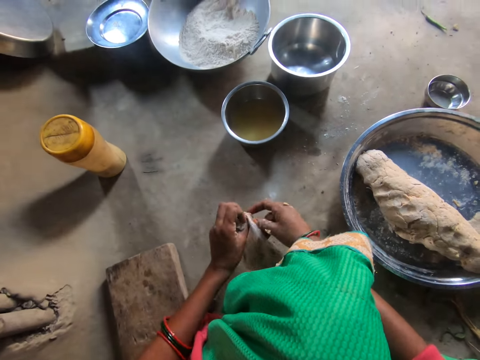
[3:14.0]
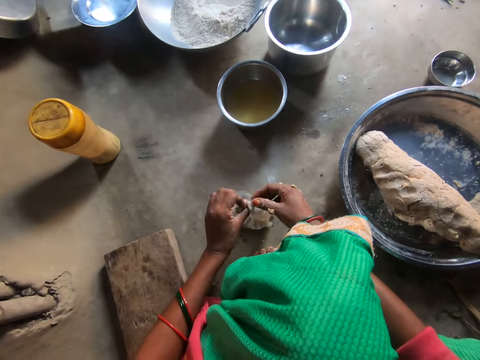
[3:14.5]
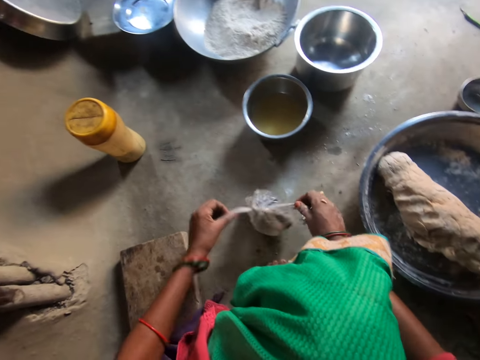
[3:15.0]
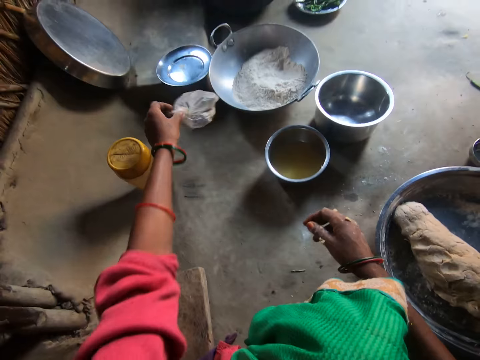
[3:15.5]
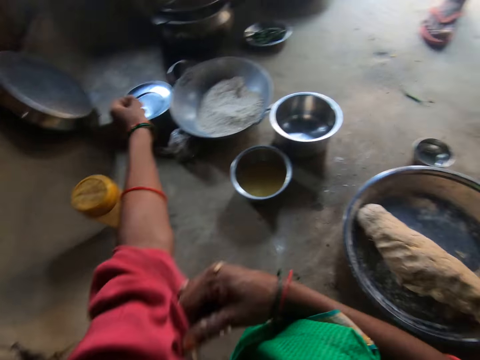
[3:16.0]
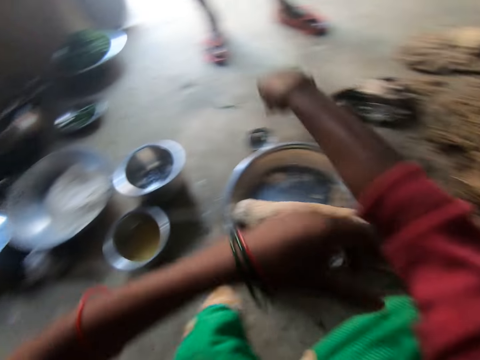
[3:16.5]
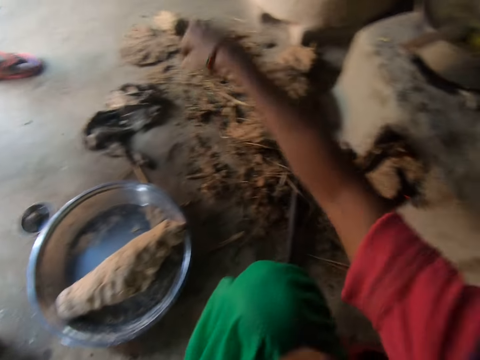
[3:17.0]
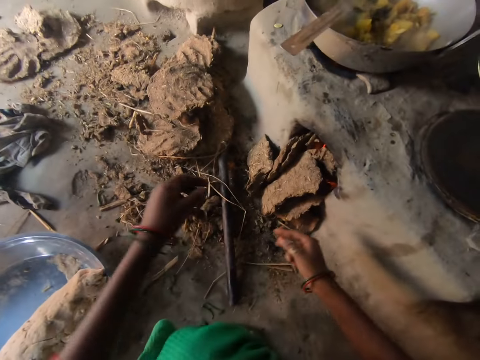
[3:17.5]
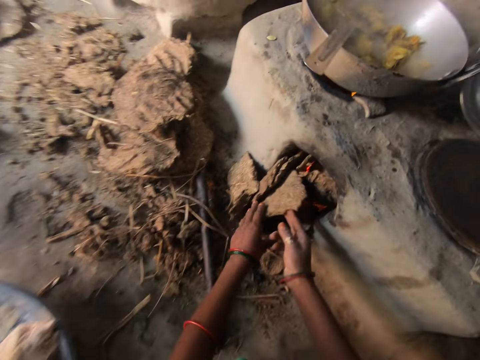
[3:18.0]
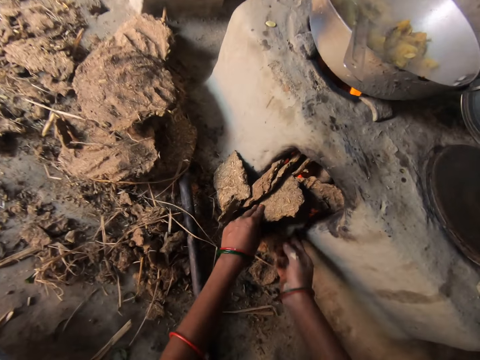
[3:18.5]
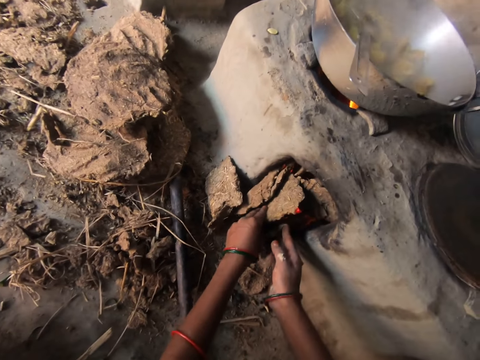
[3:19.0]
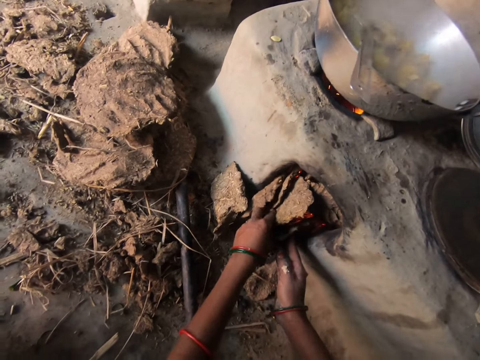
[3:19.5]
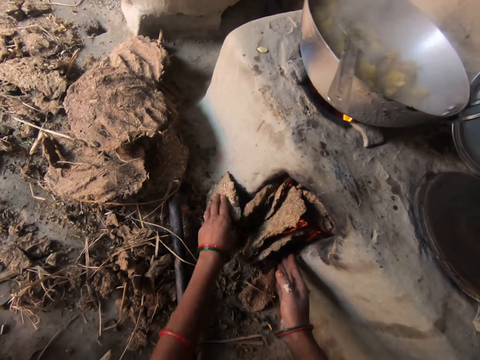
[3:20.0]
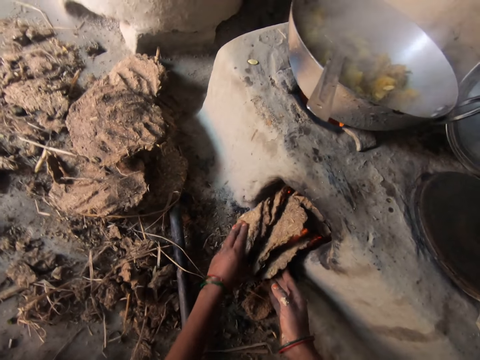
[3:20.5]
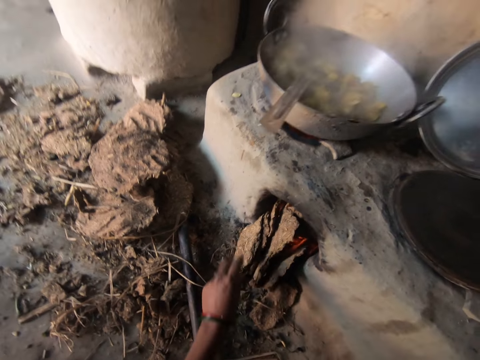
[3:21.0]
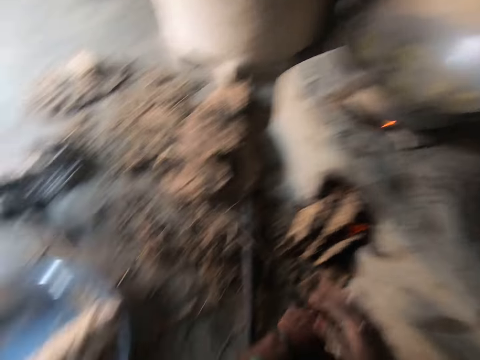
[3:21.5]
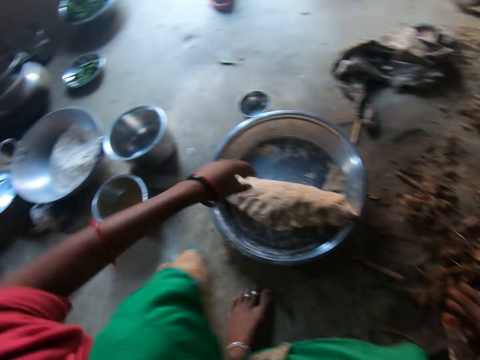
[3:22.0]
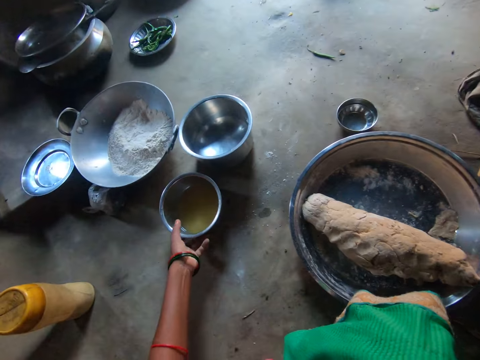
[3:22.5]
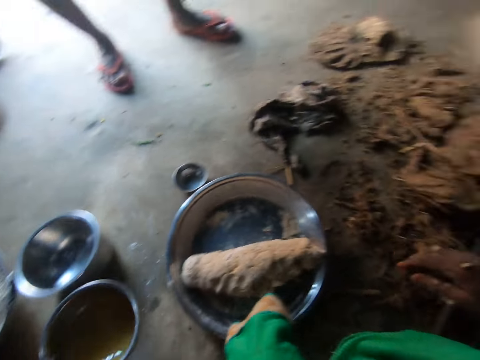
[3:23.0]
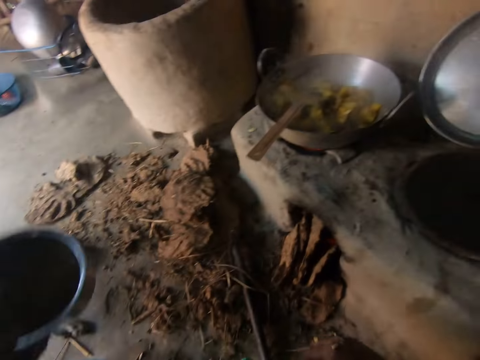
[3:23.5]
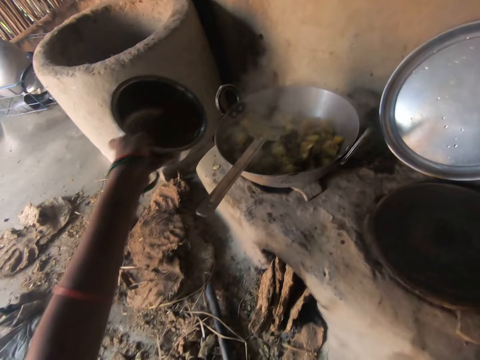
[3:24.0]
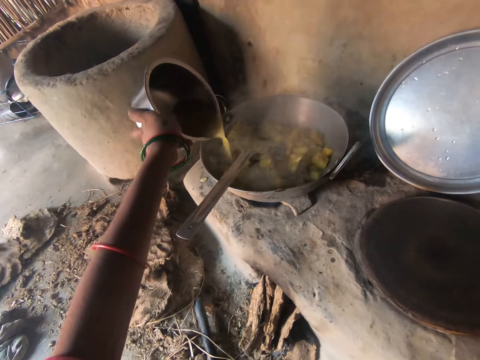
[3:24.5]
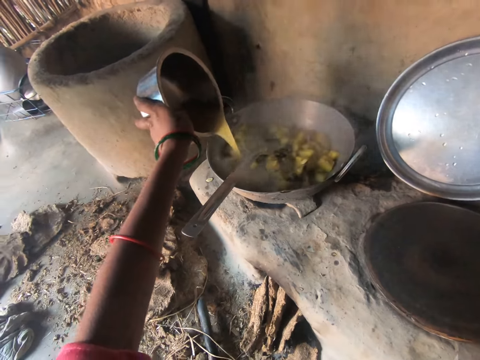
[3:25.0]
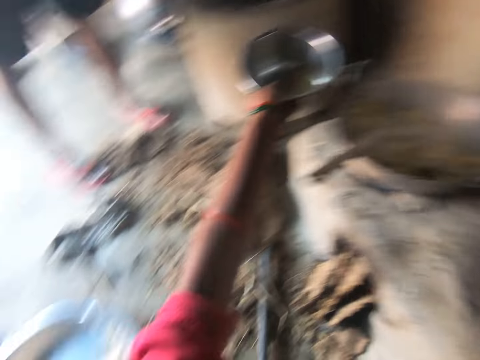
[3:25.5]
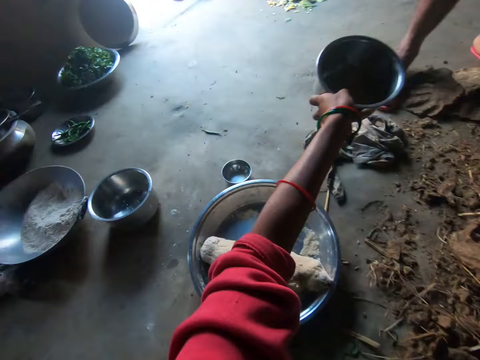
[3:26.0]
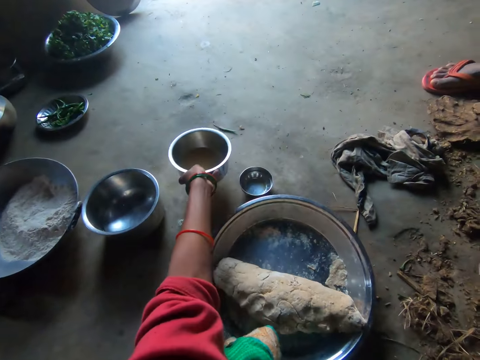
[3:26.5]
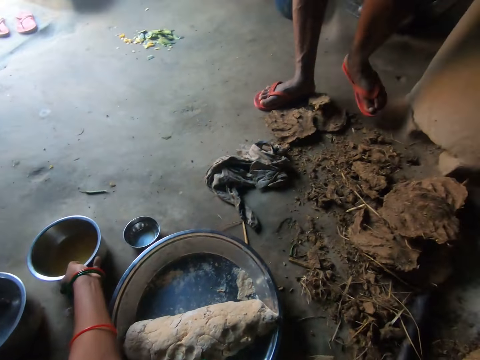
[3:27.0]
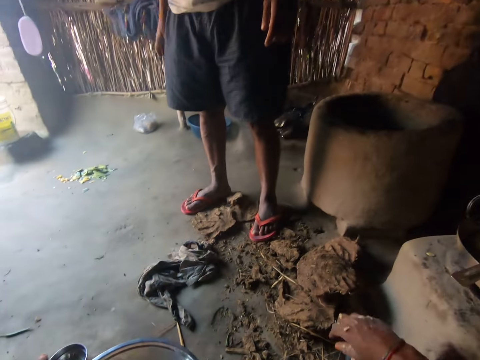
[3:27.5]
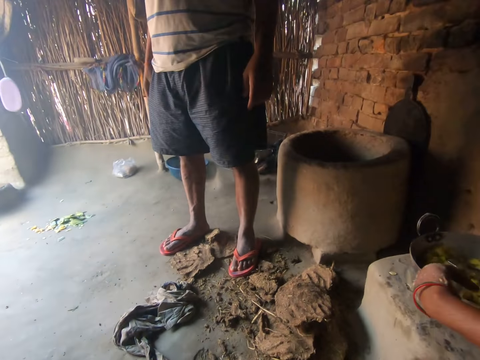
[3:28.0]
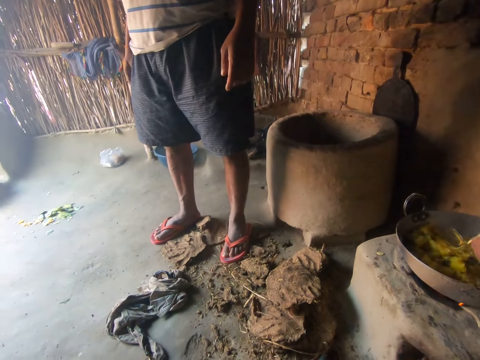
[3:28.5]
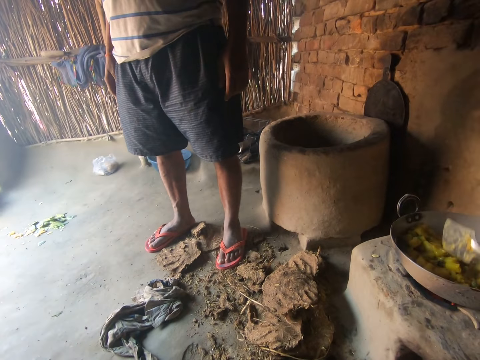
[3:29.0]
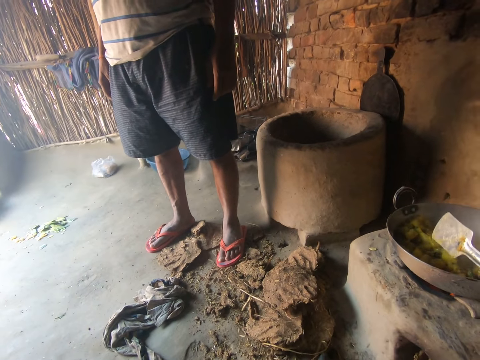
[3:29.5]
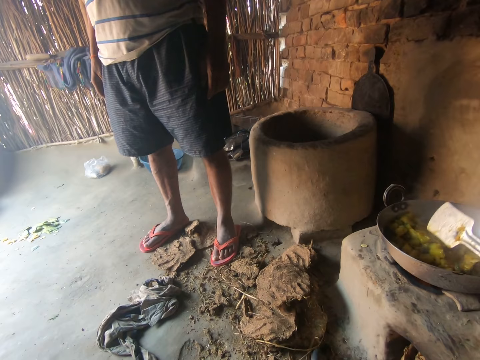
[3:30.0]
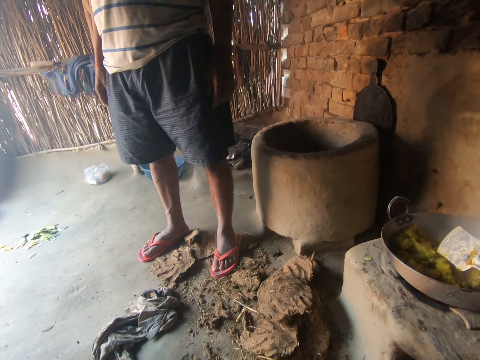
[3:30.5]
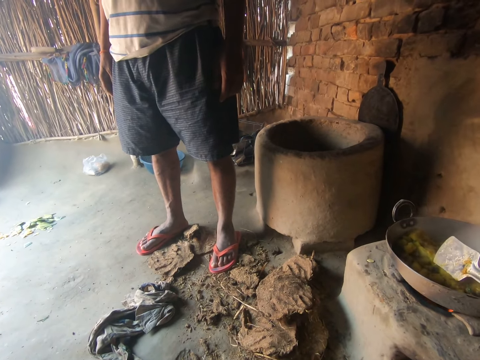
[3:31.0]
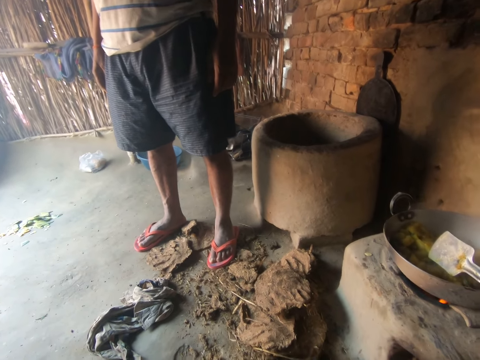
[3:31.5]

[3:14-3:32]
The camera wearer puts the paper down. She pulls sleeves. She adjusts the pieces of wood in the stove with both her hands. She pushes firewood into the fireplace. She takes a pot. She picks up a plate from the floor with her left hand. She pours the liquid in the plate into the pot. She drops the plate on the floor with her right hand. She puts the pot down. She holds the spoon. A man stands near the fireplace. The camera wearer stirs the food with the spoon in her right hand.

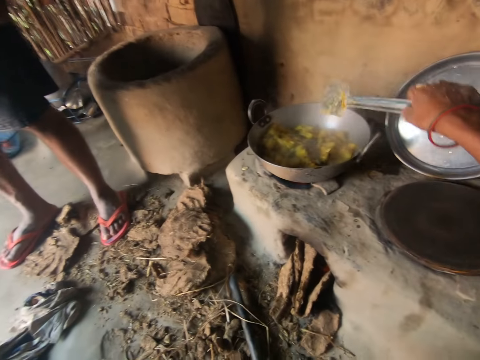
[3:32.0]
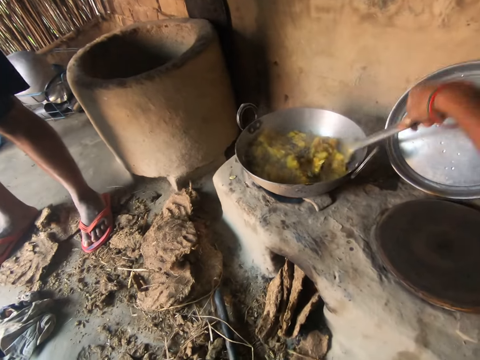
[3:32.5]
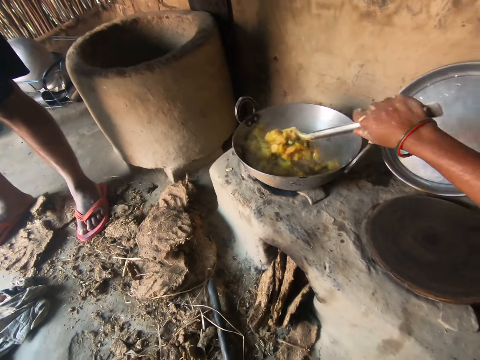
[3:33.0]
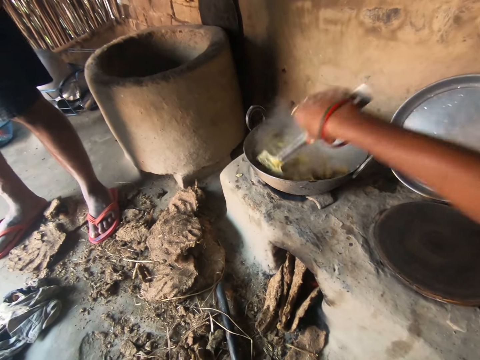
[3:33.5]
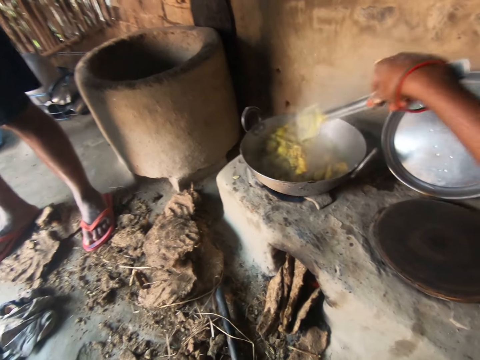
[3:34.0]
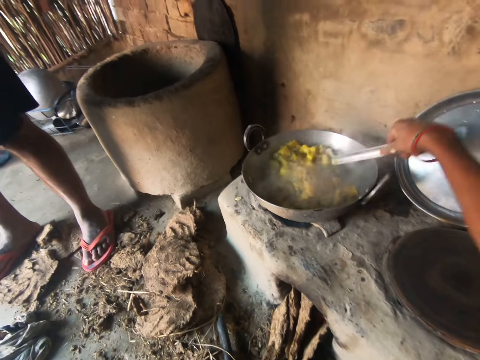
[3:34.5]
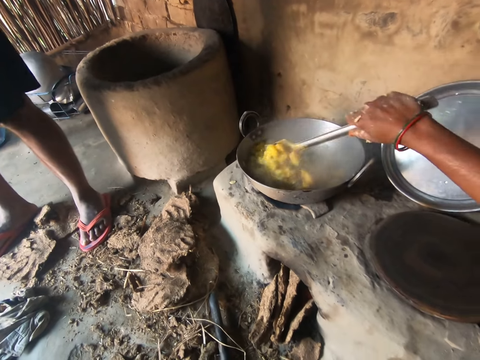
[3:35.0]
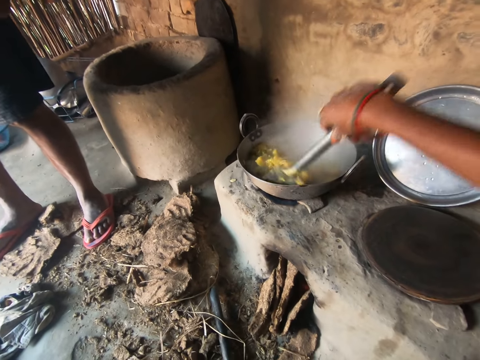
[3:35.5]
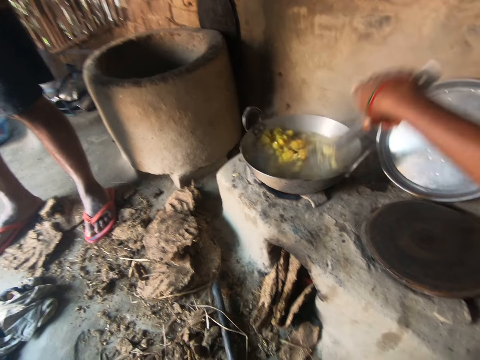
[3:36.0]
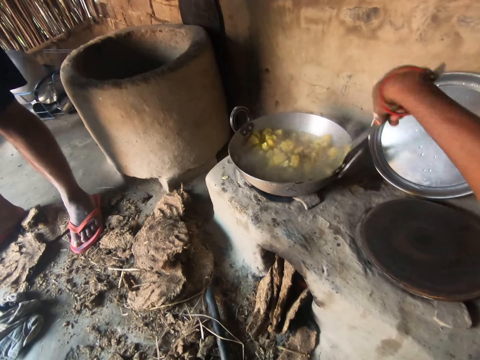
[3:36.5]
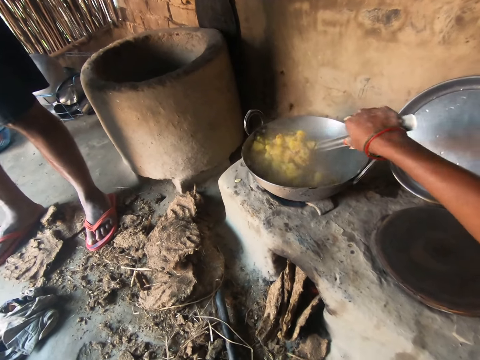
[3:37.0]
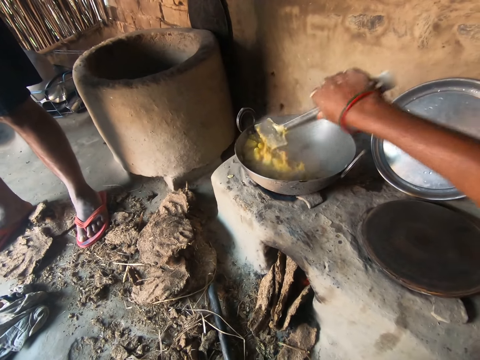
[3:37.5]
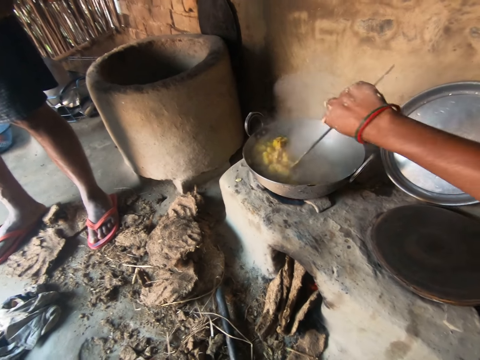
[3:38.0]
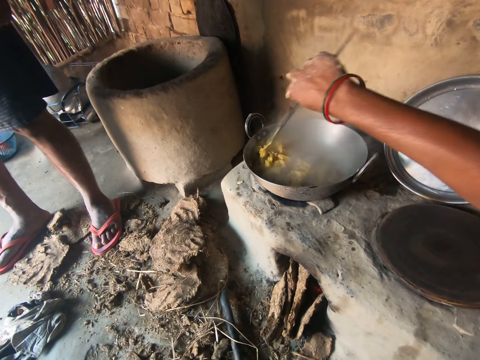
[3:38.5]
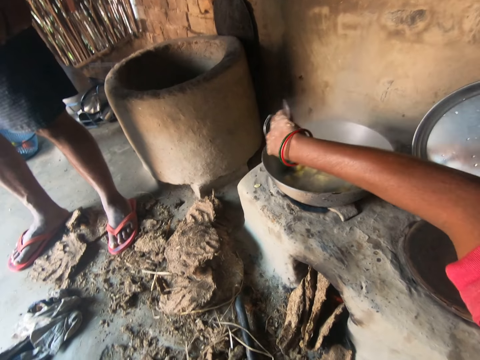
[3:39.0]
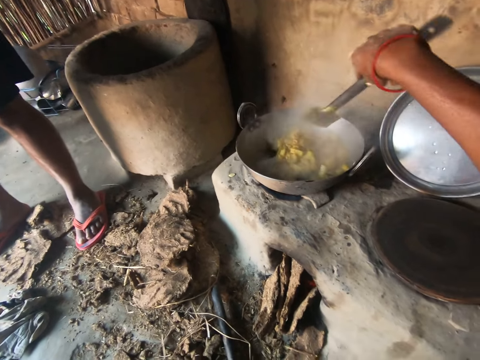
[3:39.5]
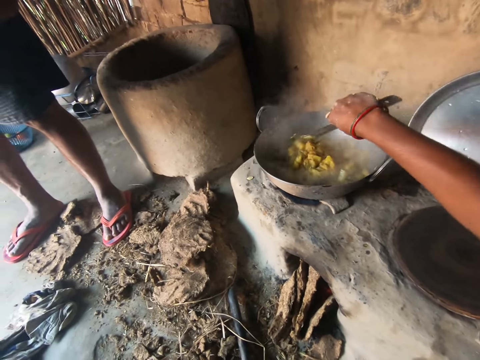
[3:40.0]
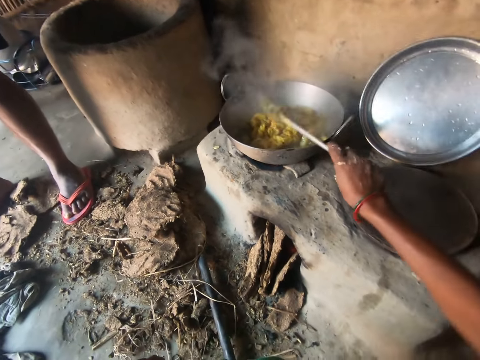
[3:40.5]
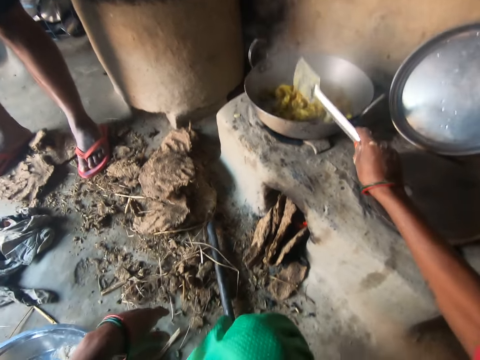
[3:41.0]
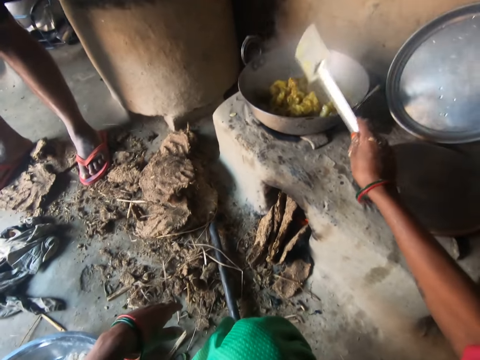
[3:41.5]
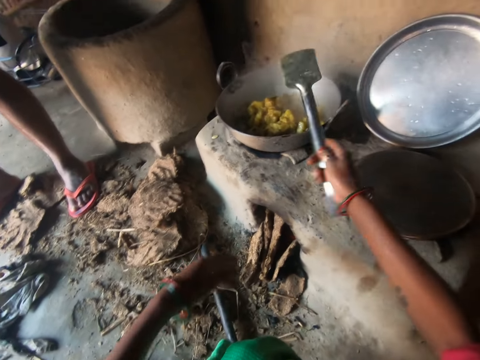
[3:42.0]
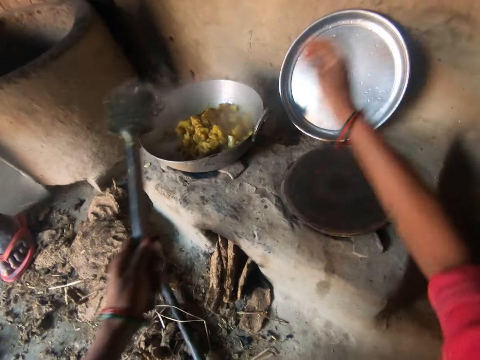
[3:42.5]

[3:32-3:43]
The camera wearer mixes the food. They shake off food from the spoon.
